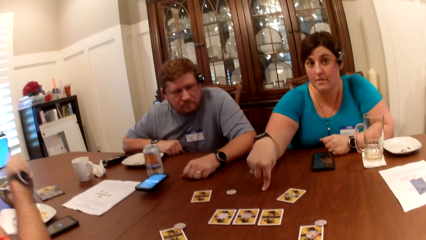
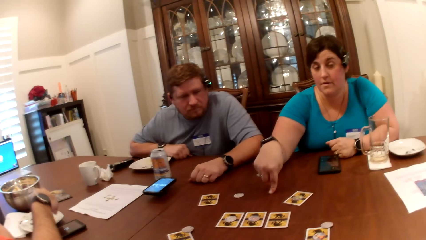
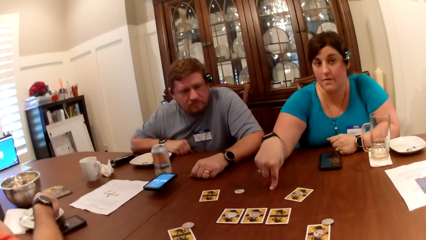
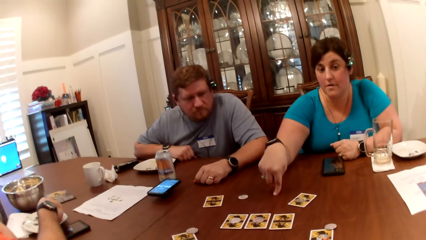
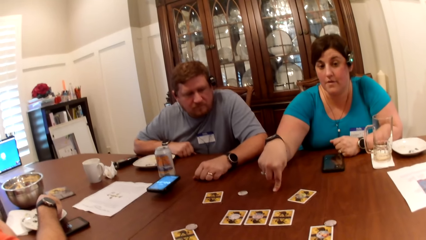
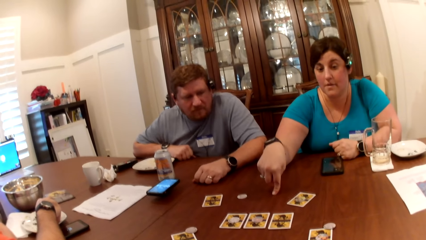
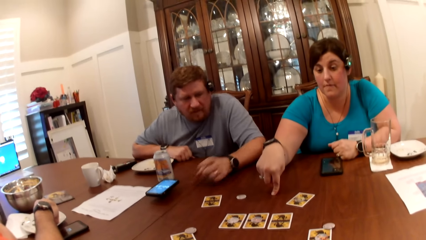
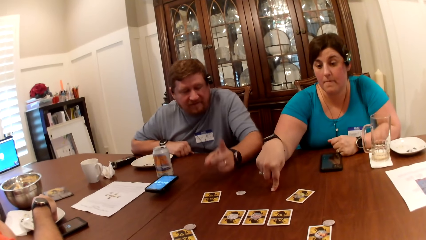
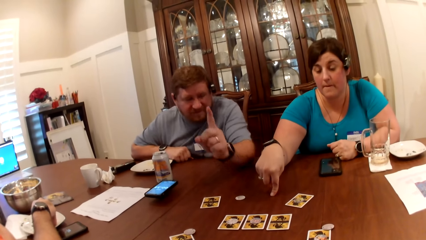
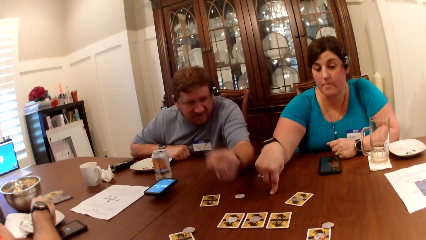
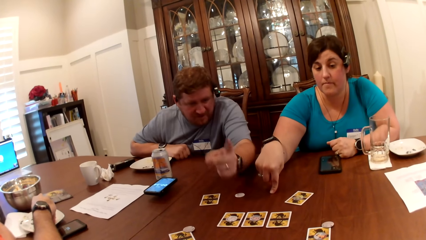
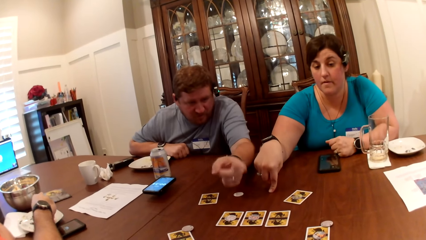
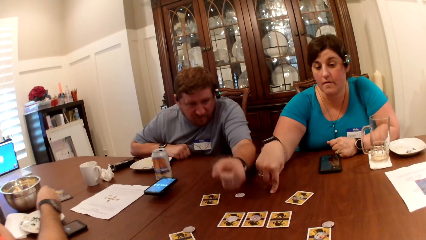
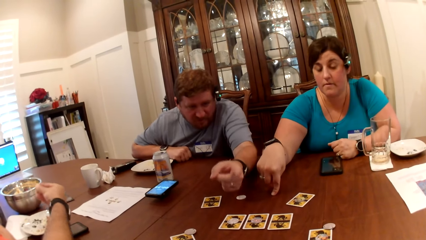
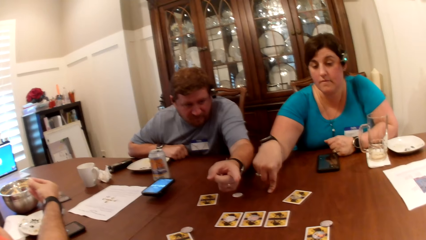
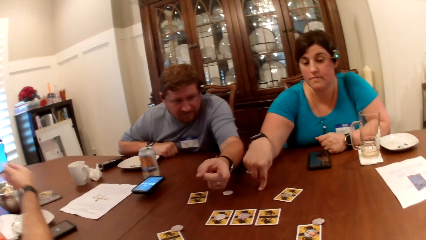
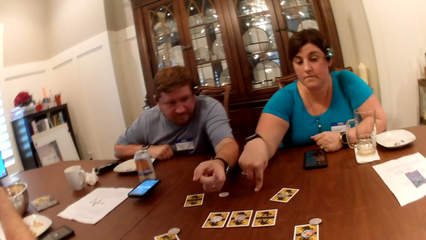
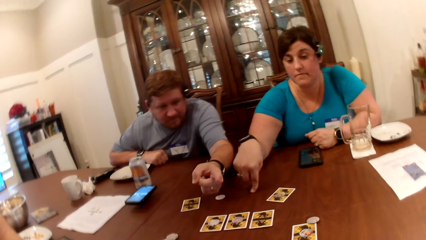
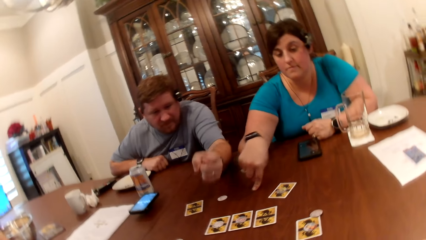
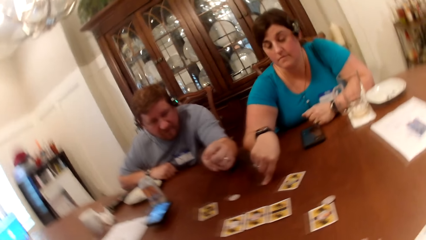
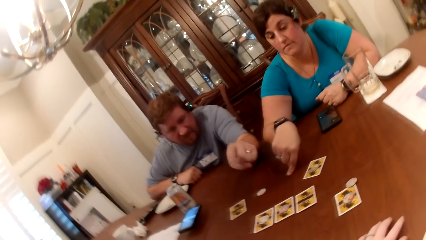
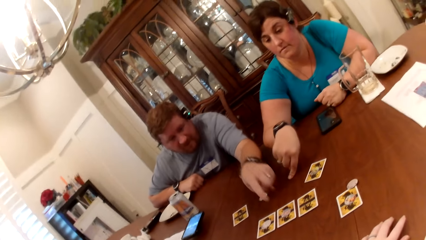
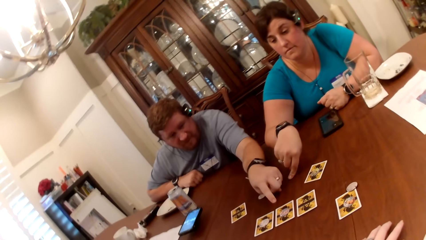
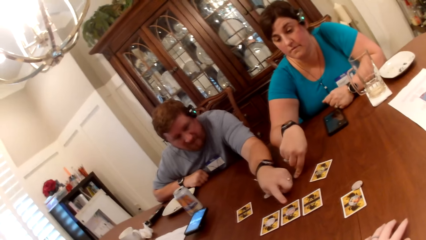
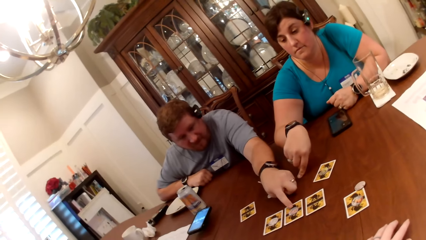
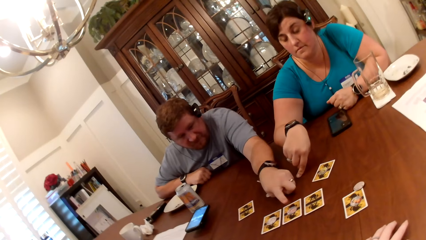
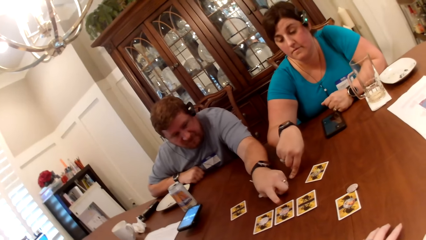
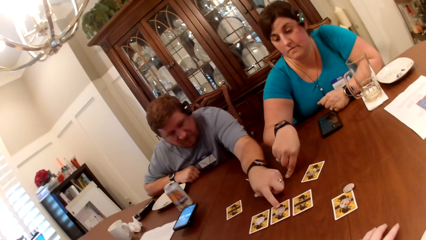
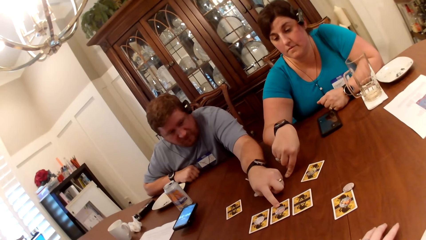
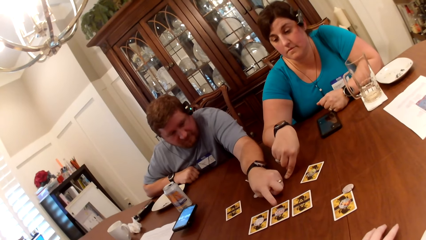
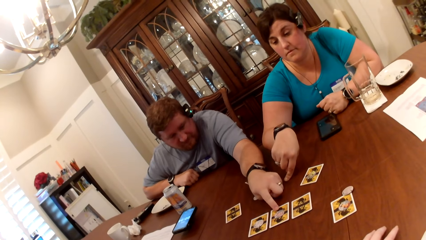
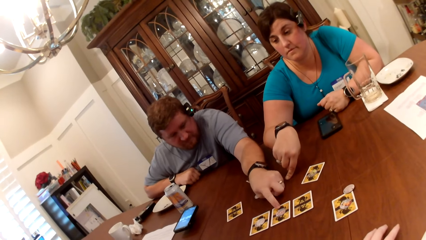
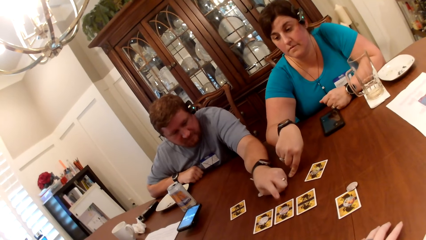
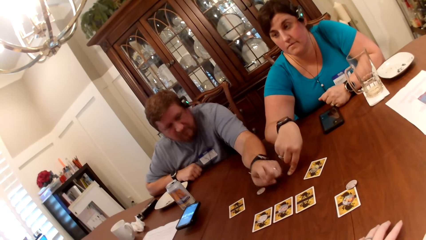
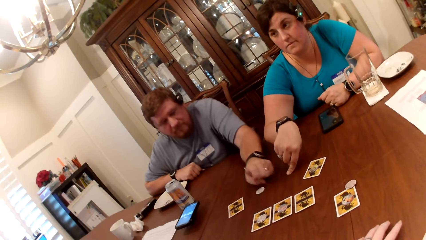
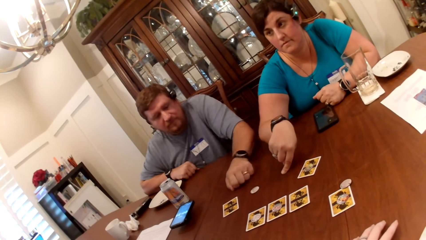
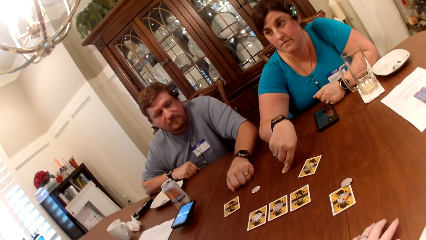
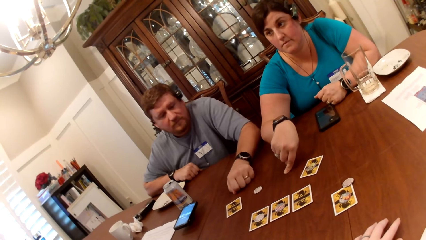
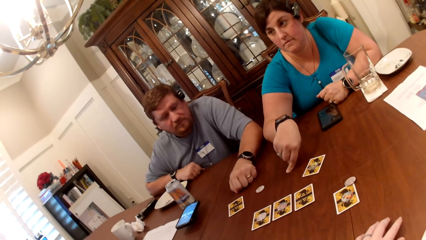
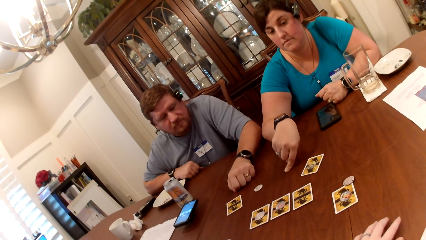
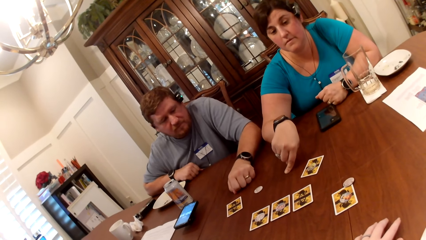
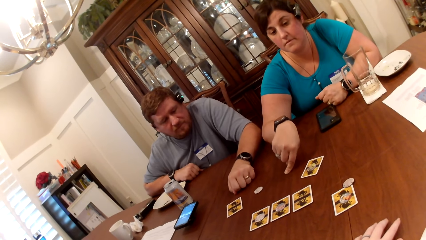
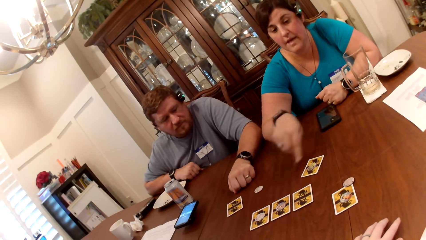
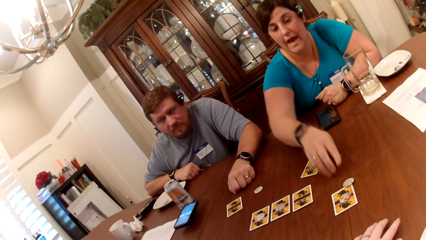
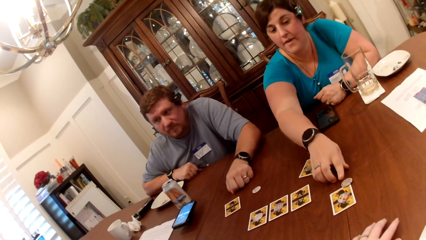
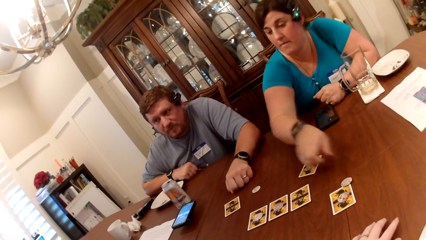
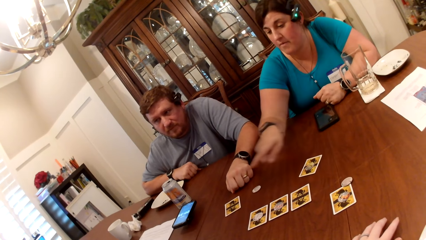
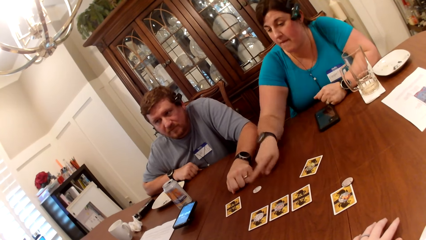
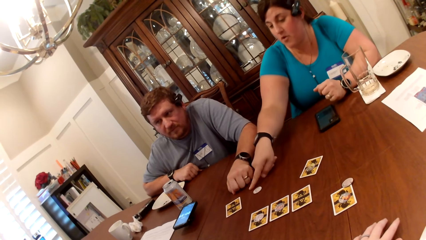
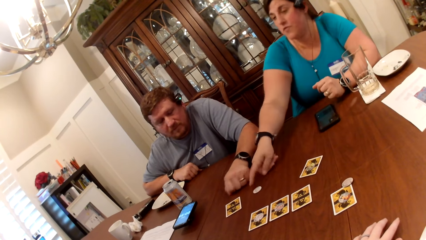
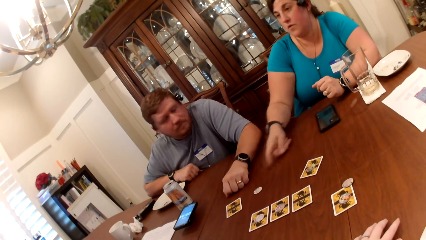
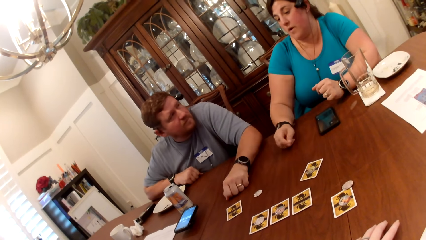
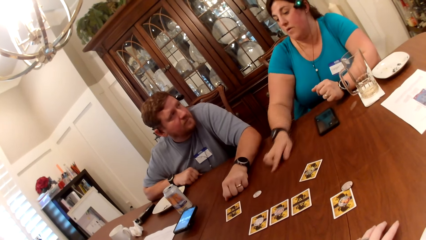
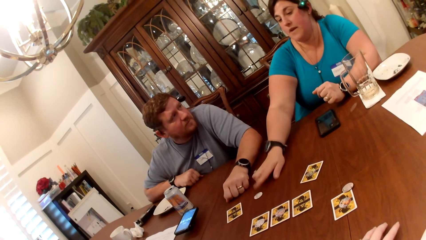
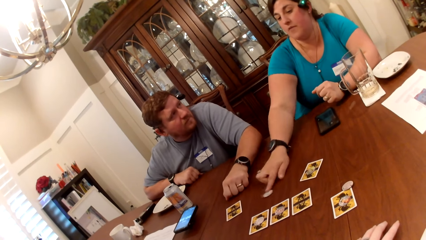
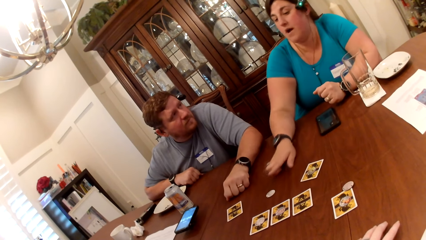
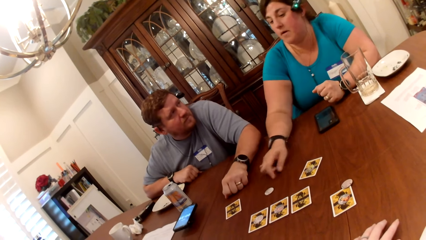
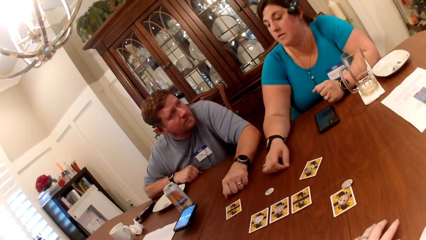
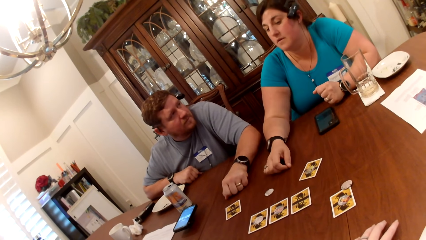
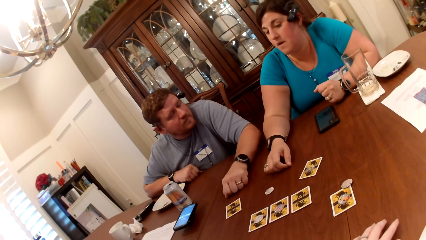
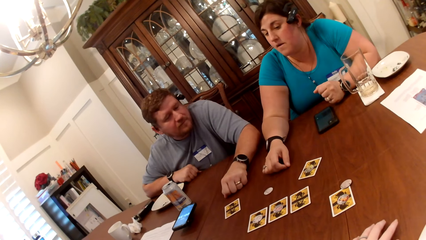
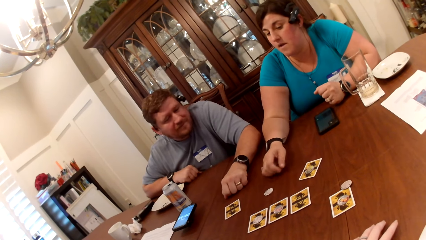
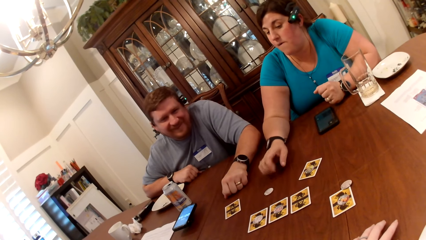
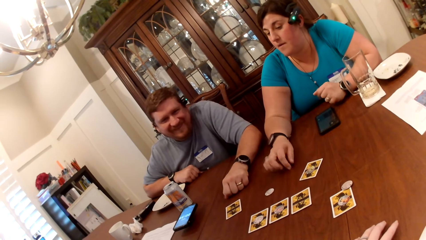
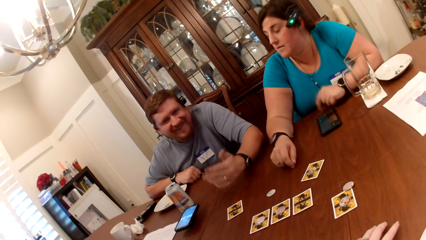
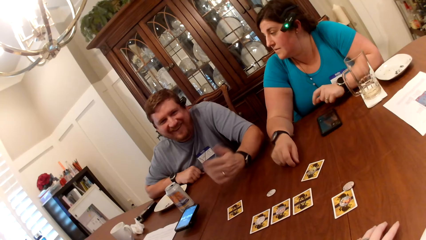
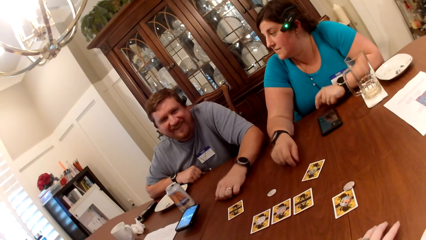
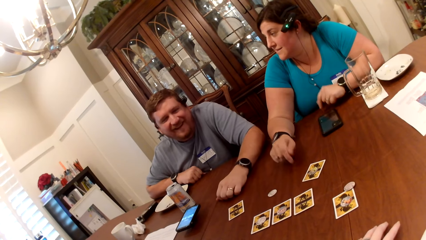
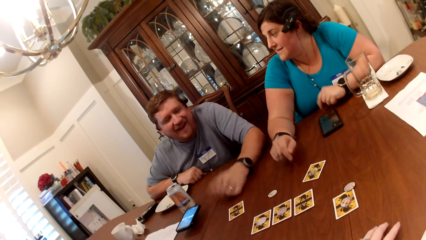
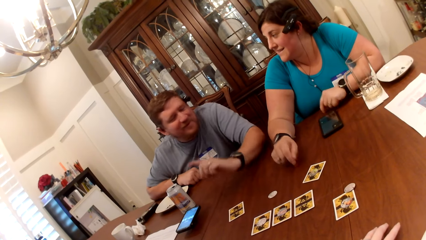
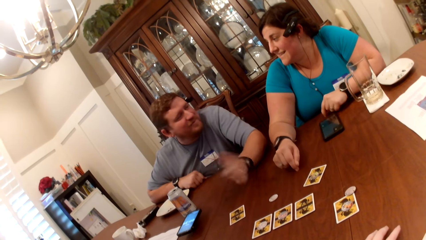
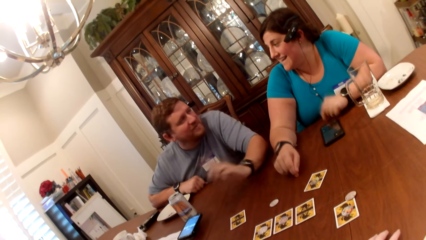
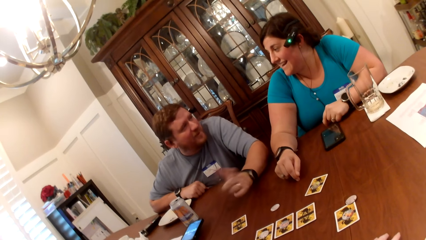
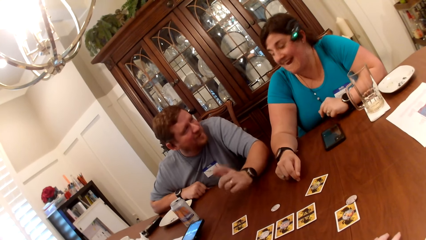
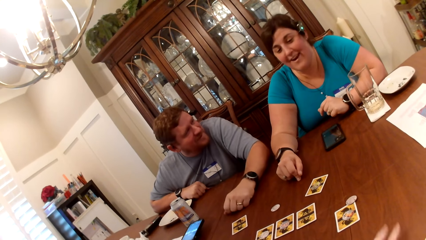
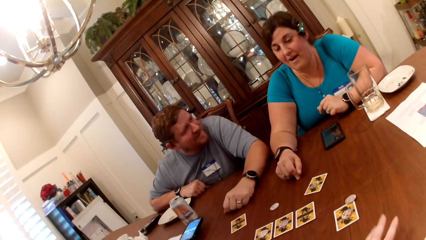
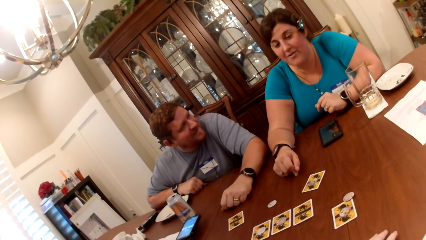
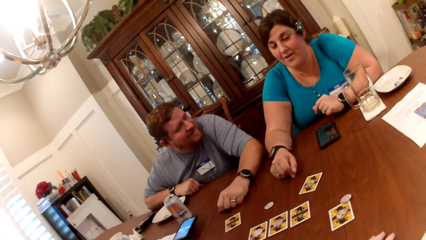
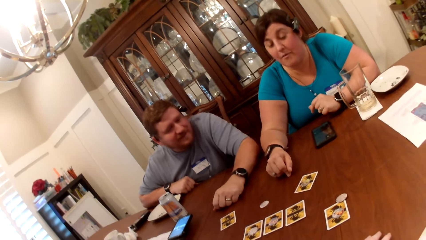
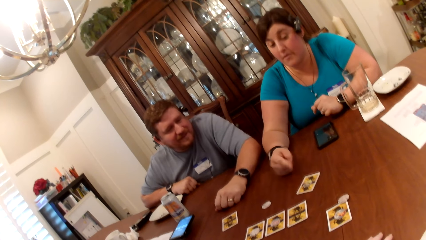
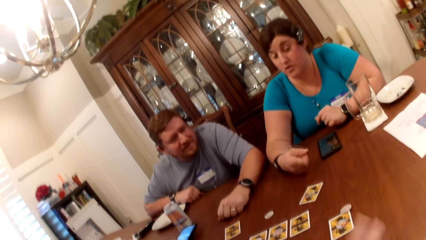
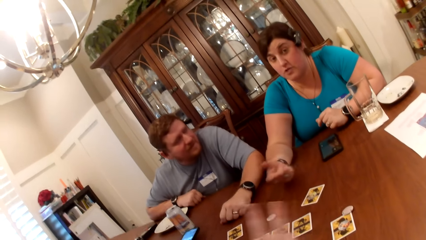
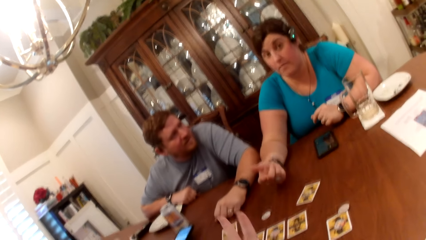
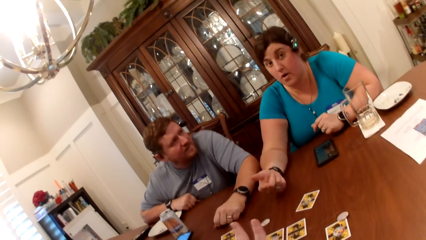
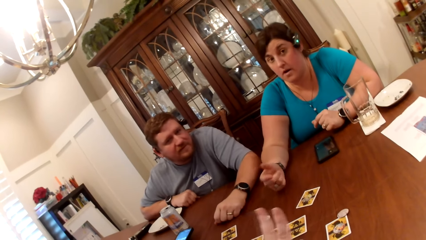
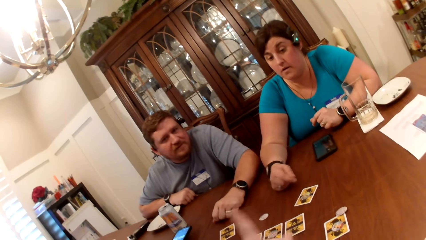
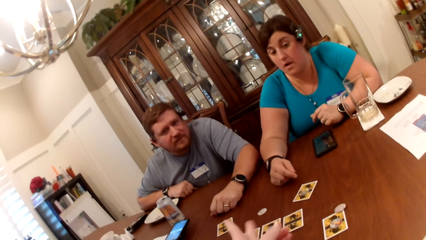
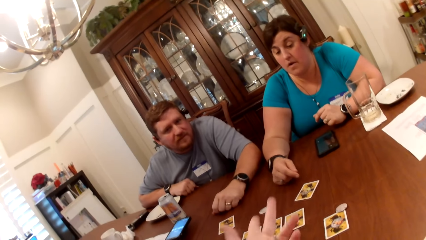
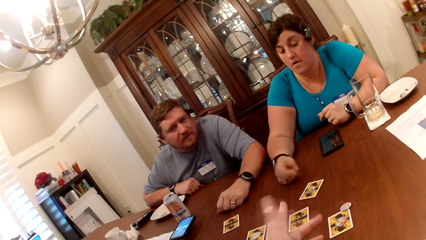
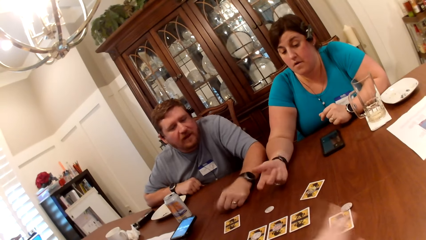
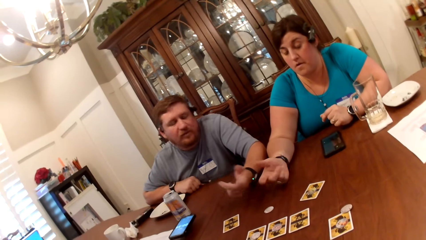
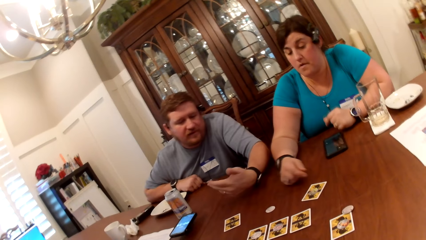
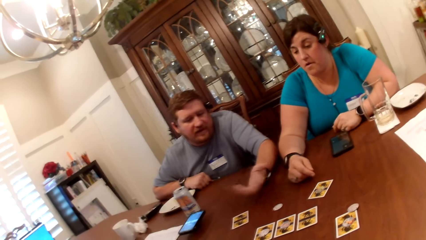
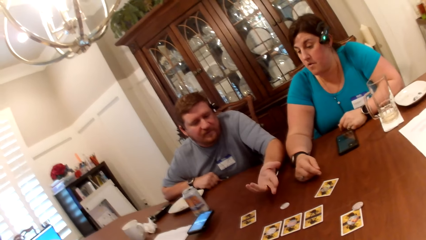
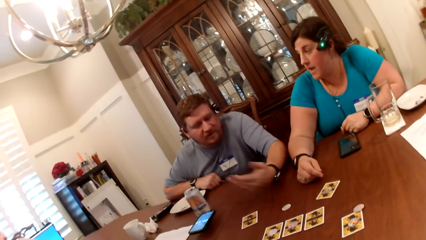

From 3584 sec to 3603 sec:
A man makes a gesture. The man touches the card on the table with his left hand. A woman makes a gesture. The woman adjusts a game piece on the table with her right hand. The man makes a gesture. The woman makes a gesture.
